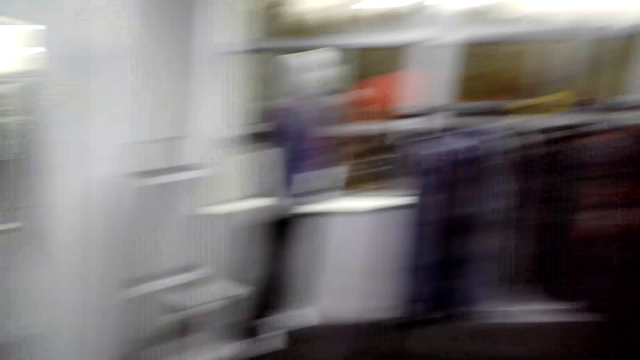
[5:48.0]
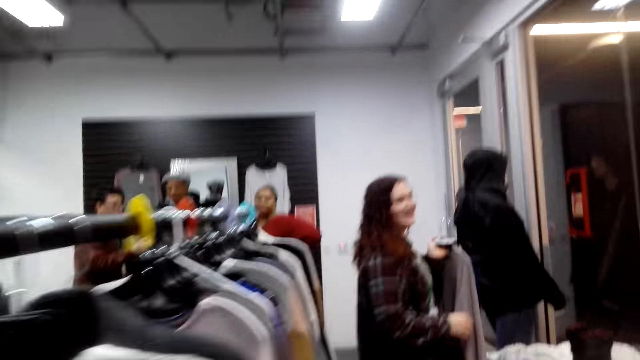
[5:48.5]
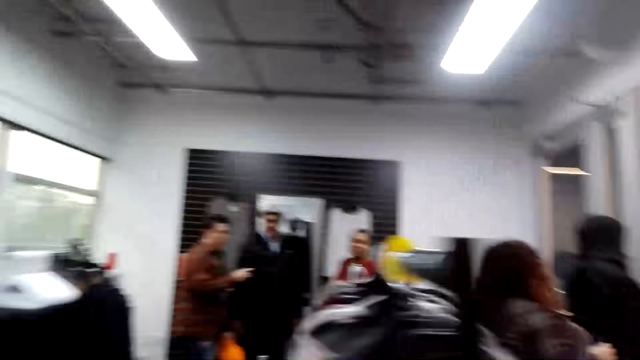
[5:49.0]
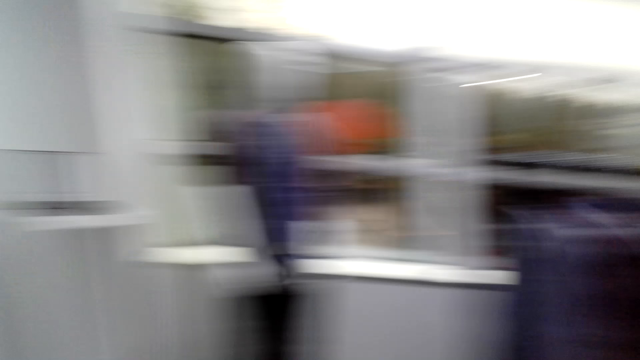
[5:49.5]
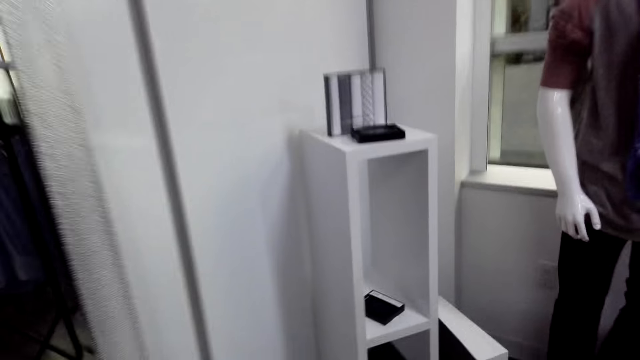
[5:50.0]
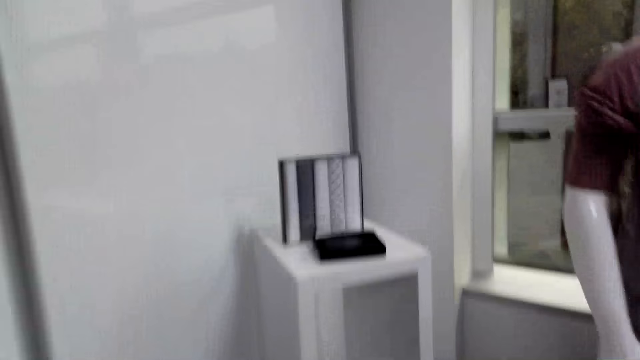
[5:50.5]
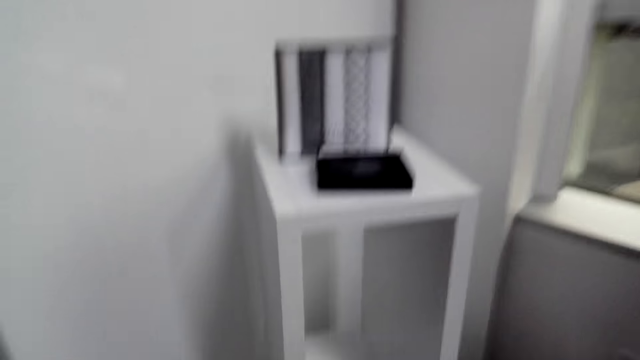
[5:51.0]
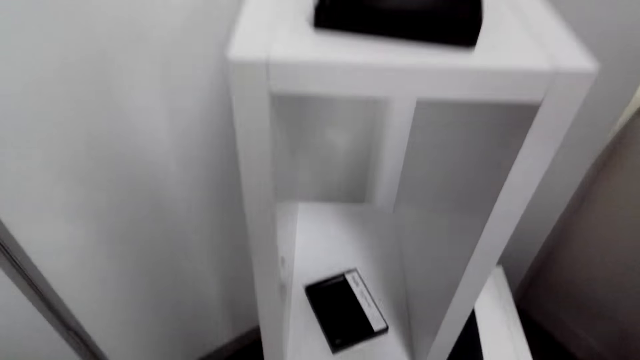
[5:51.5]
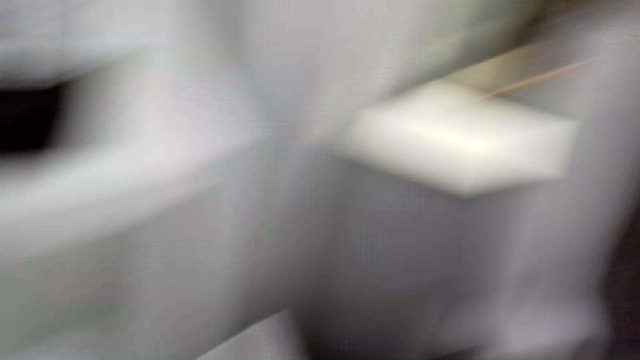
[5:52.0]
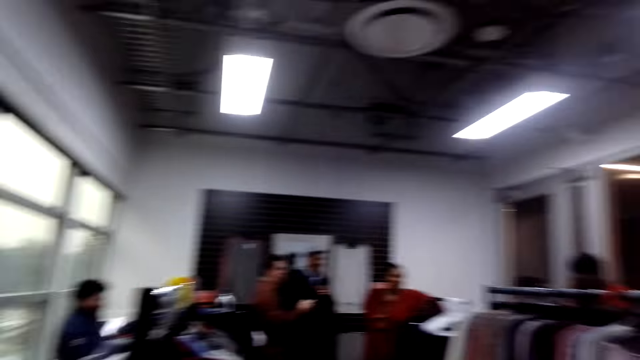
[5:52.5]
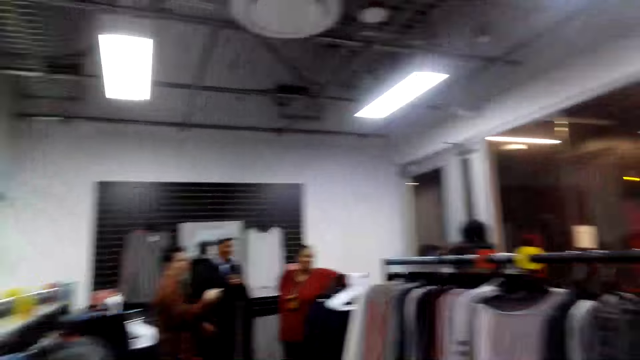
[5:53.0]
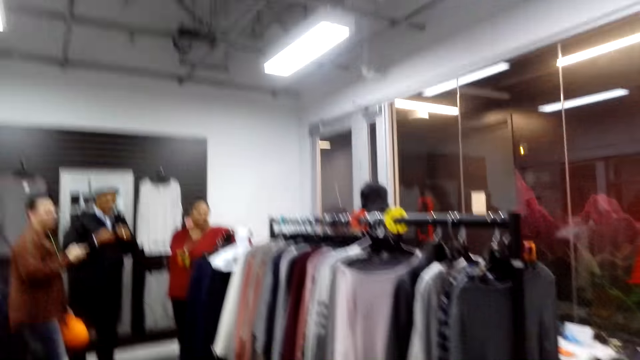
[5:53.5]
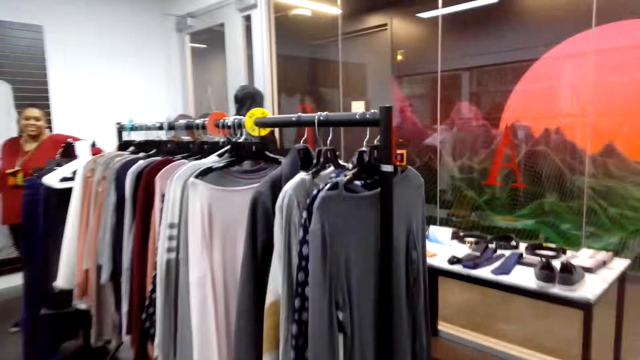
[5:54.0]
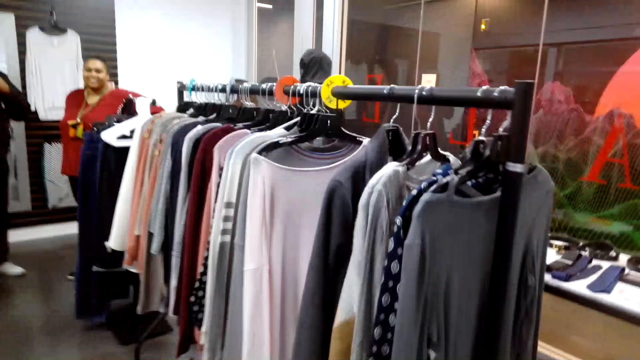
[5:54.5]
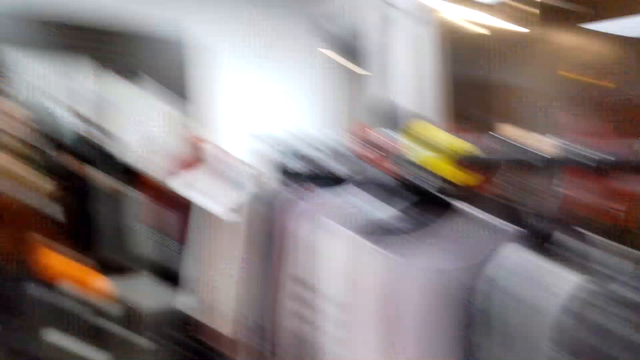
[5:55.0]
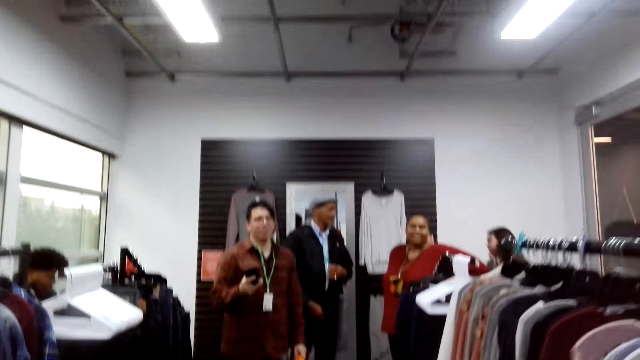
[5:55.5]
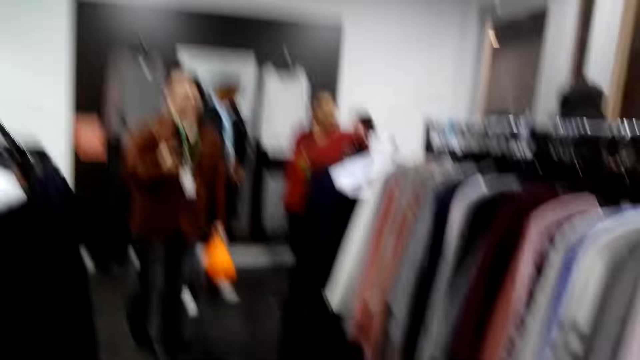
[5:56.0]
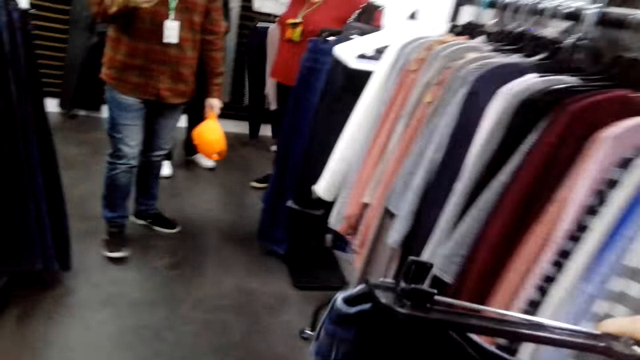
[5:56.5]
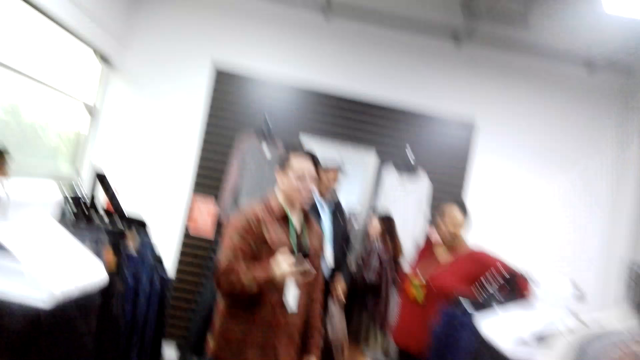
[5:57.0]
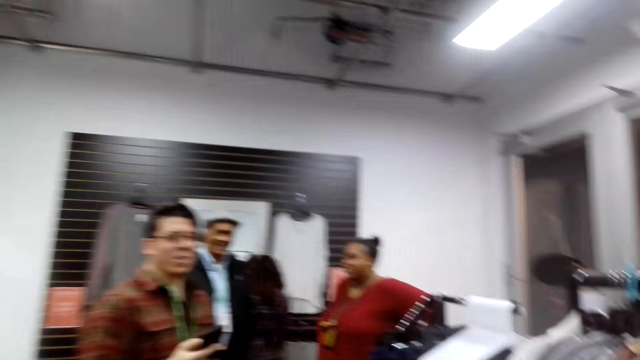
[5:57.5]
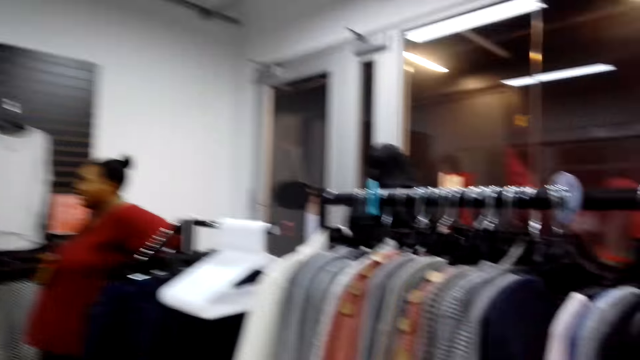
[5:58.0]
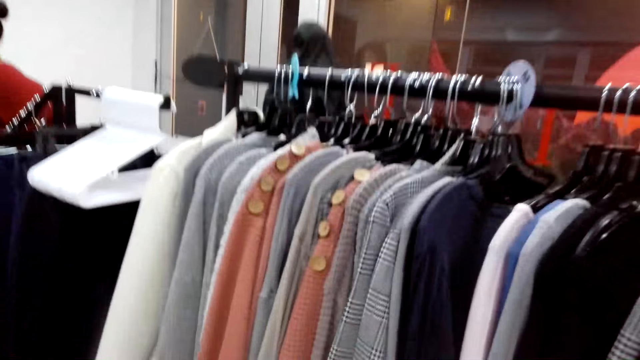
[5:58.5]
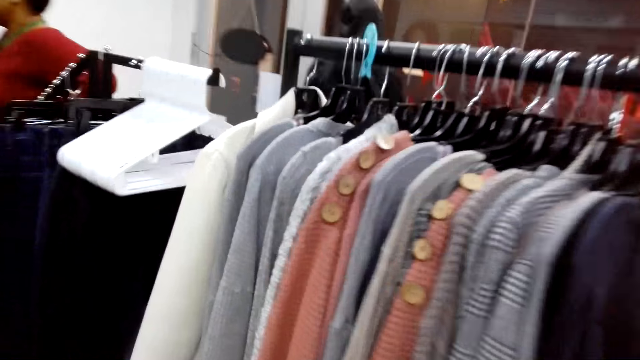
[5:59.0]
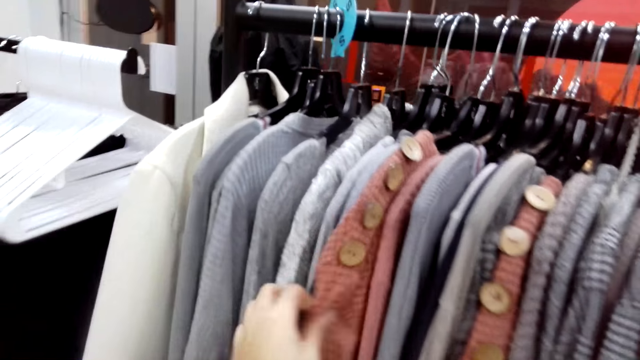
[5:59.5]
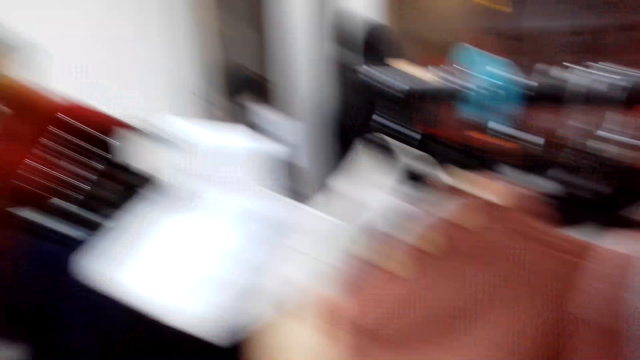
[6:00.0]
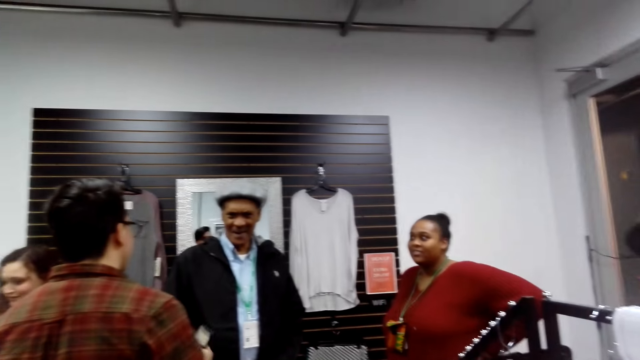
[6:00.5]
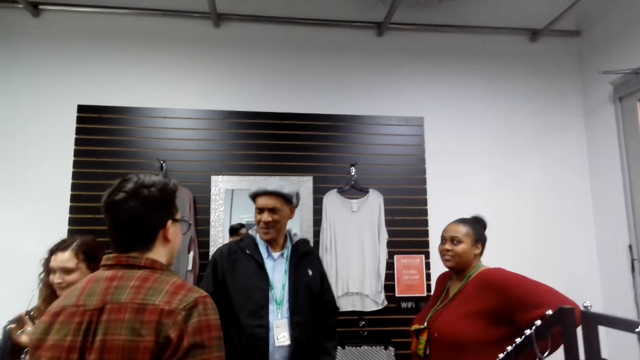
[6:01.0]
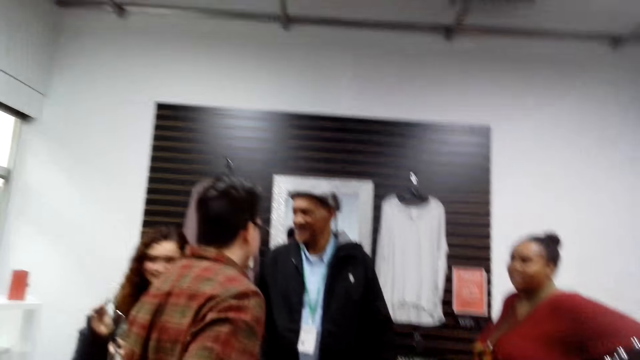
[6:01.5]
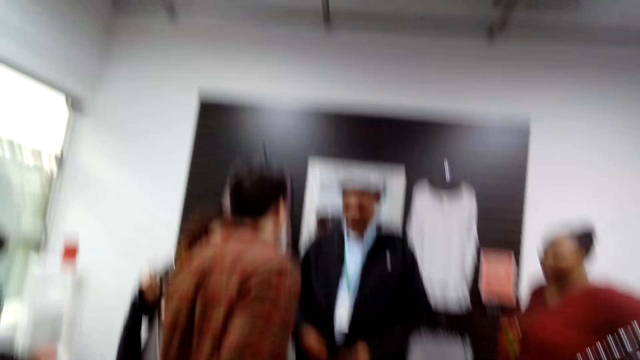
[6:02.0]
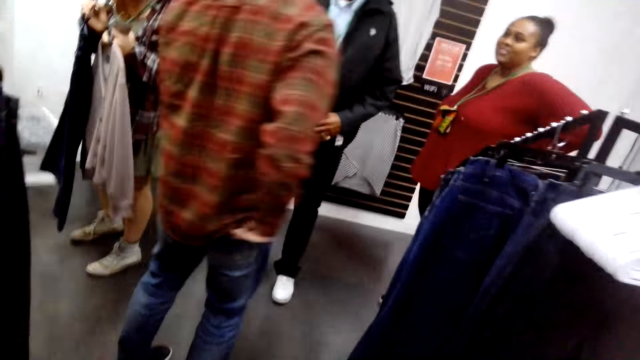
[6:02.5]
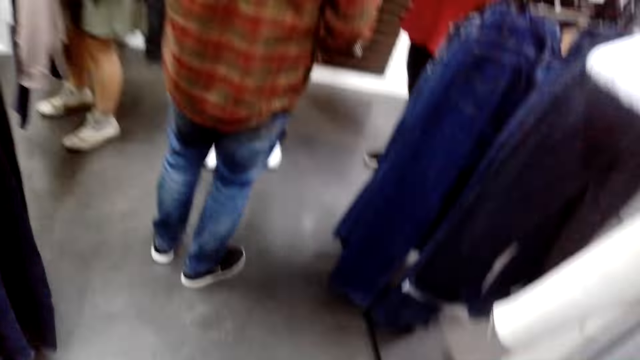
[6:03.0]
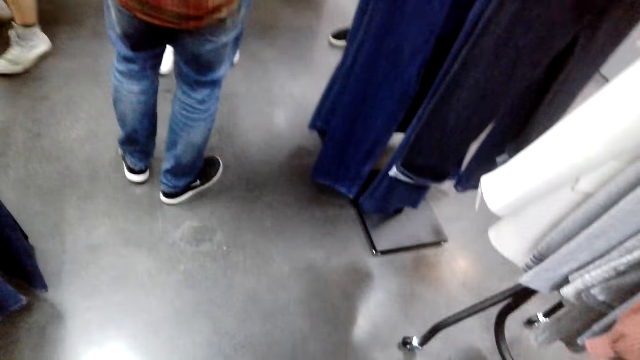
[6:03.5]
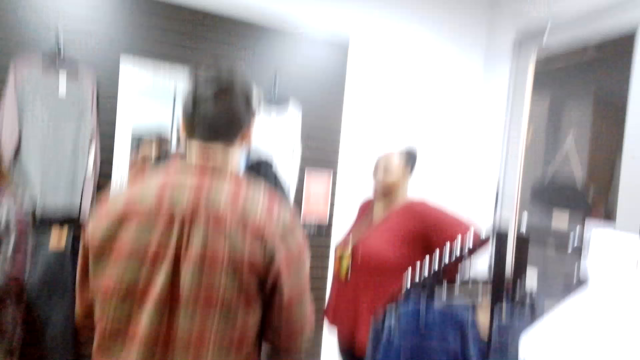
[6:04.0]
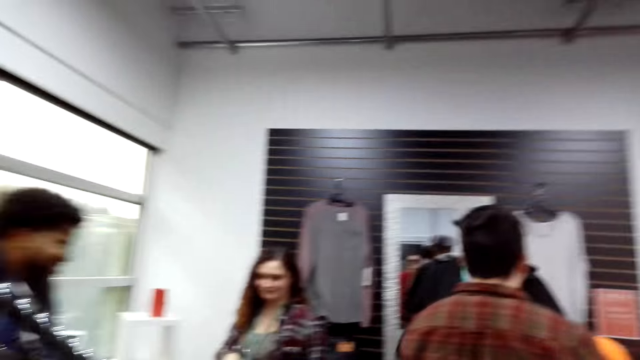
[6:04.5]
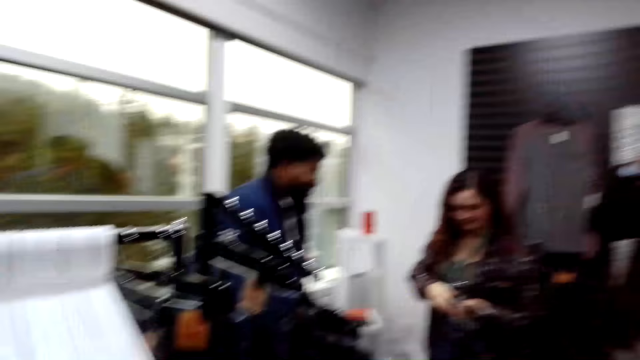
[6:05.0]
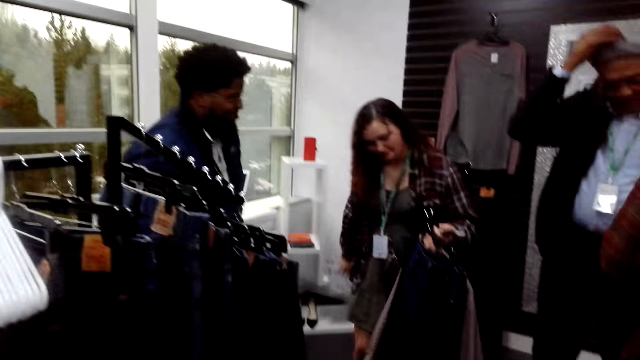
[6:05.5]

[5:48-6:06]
The camera wearer looks through clothes.

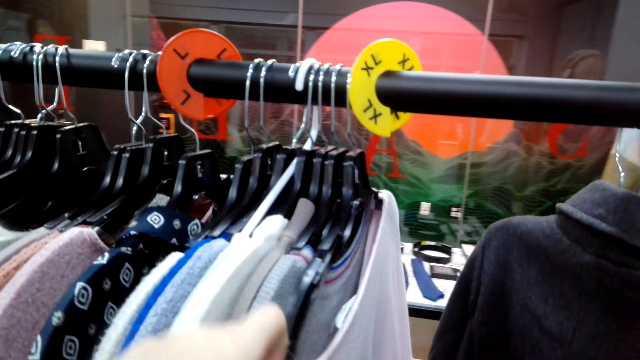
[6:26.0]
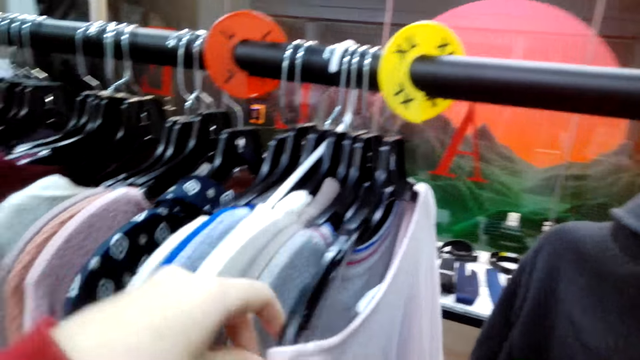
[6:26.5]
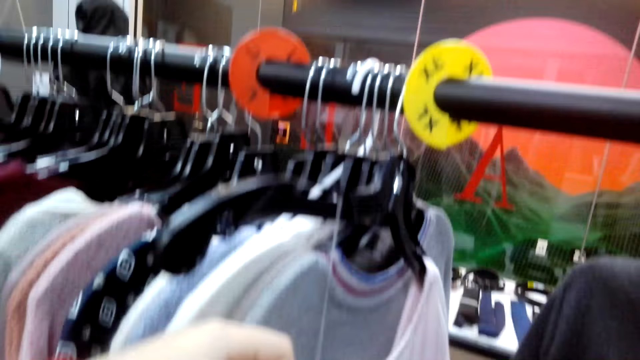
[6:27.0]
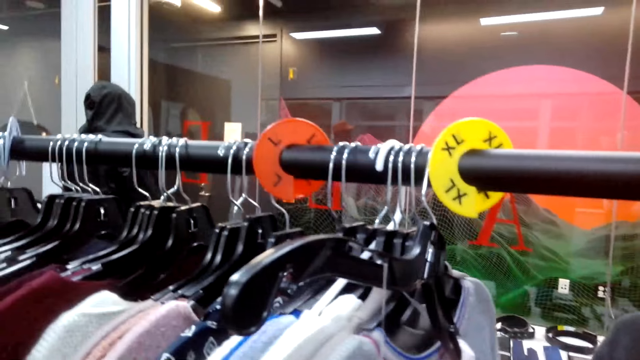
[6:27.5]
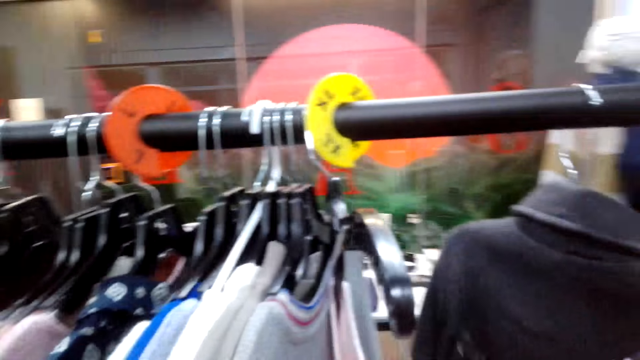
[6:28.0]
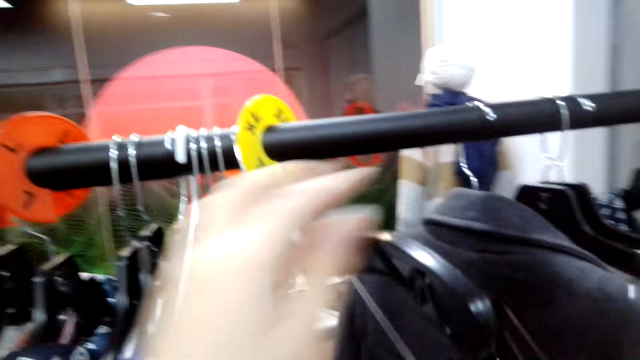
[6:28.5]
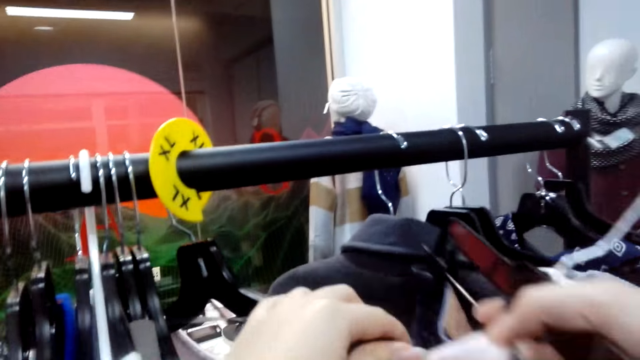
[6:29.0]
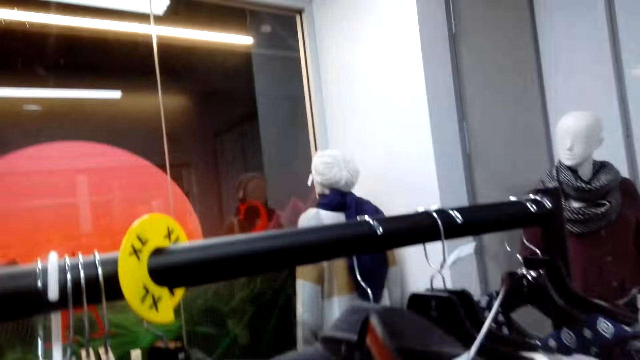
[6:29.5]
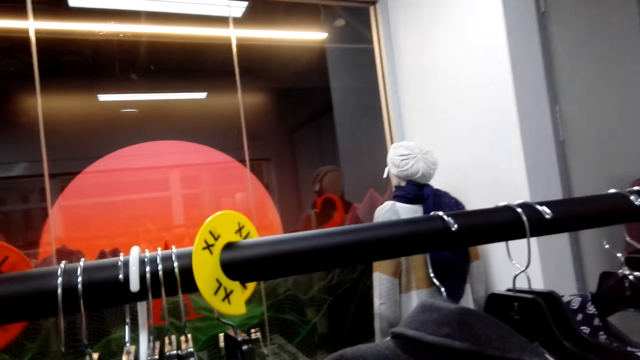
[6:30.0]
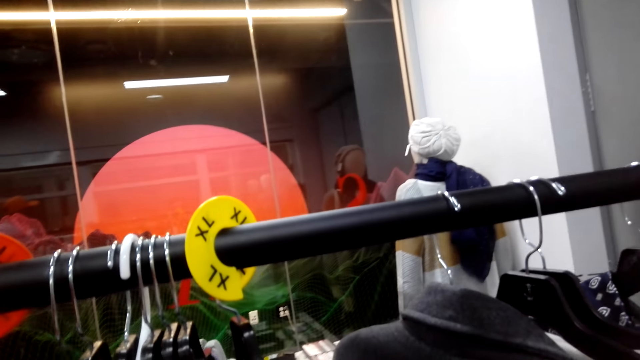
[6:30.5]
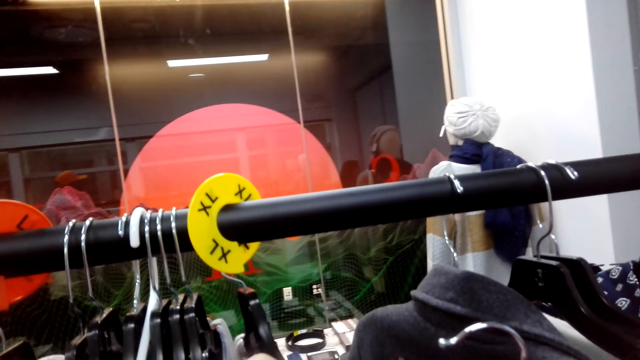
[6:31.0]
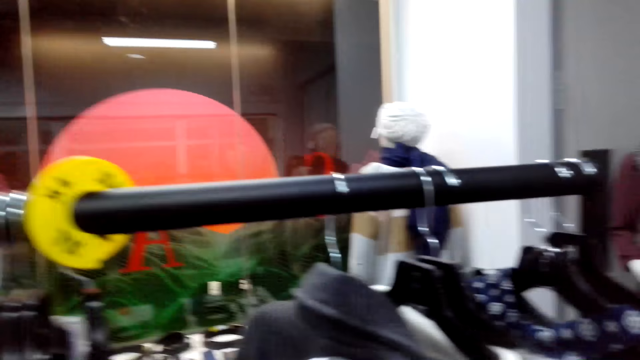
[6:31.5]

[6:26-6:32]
The camera wearer takes clothes.
